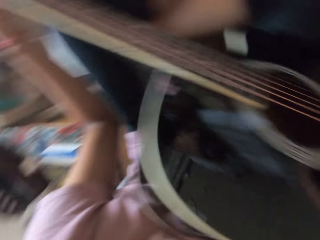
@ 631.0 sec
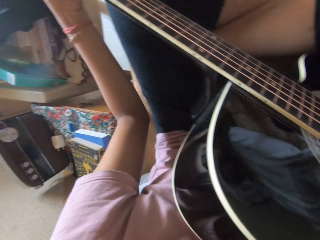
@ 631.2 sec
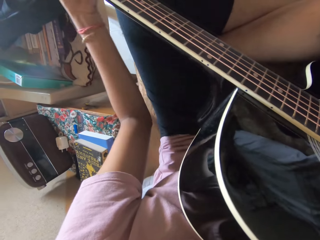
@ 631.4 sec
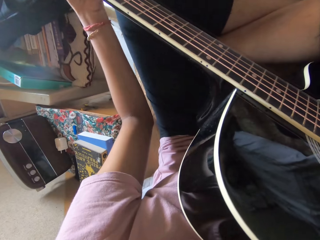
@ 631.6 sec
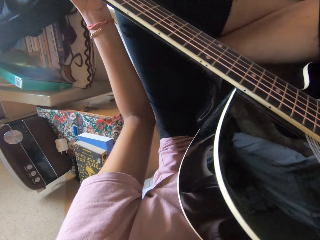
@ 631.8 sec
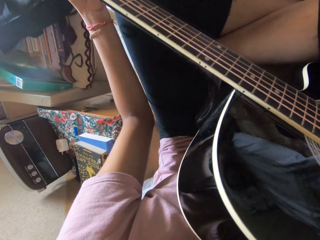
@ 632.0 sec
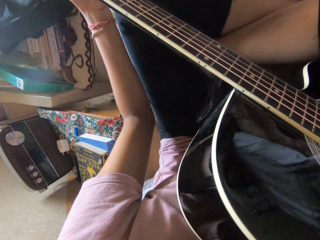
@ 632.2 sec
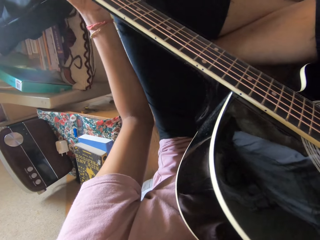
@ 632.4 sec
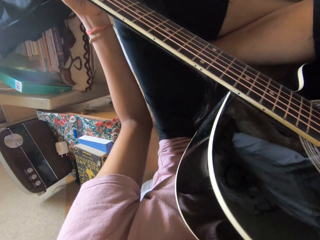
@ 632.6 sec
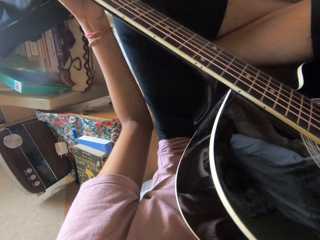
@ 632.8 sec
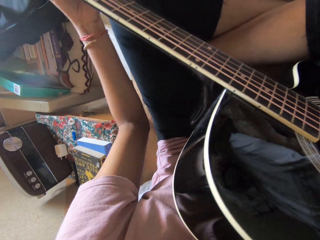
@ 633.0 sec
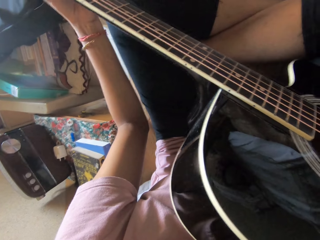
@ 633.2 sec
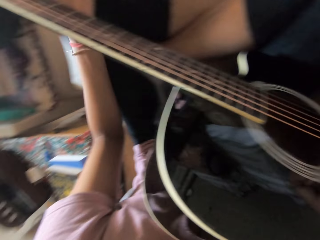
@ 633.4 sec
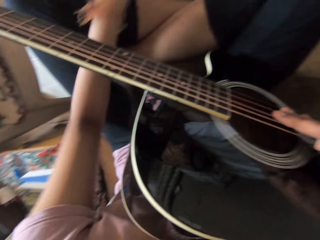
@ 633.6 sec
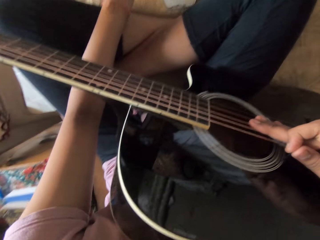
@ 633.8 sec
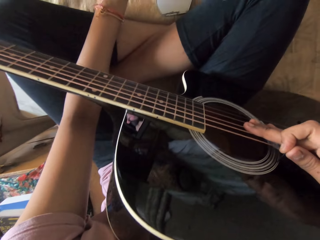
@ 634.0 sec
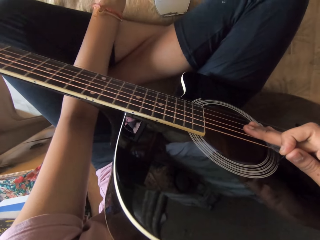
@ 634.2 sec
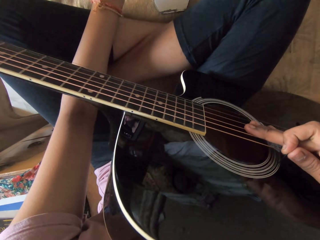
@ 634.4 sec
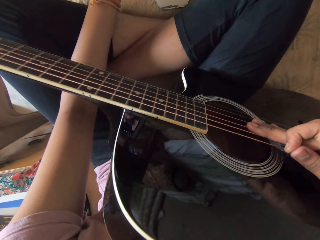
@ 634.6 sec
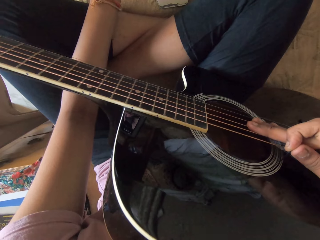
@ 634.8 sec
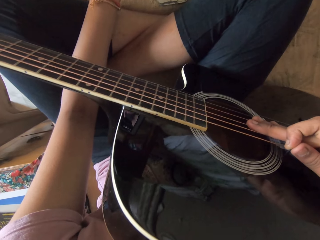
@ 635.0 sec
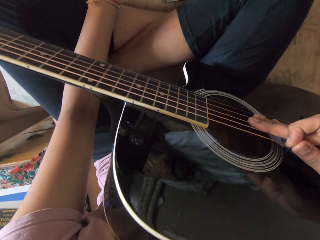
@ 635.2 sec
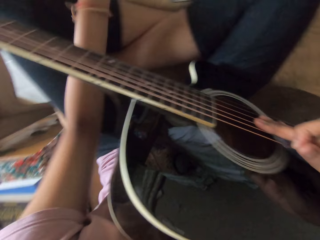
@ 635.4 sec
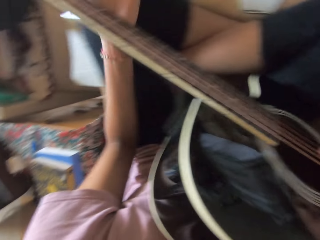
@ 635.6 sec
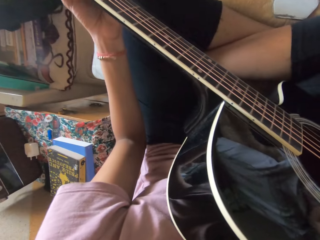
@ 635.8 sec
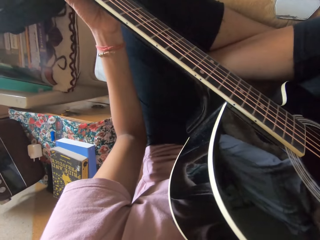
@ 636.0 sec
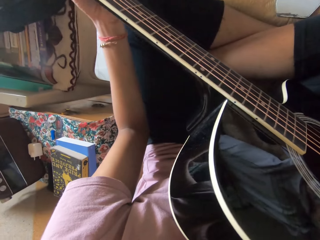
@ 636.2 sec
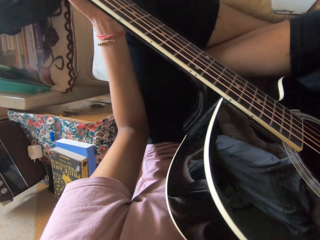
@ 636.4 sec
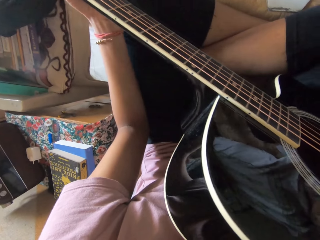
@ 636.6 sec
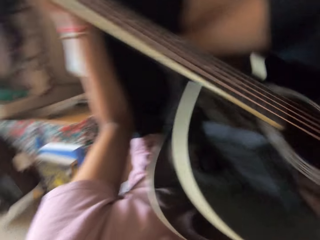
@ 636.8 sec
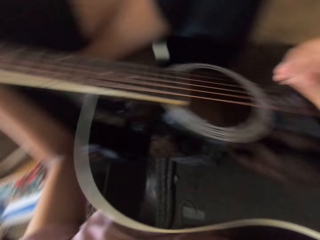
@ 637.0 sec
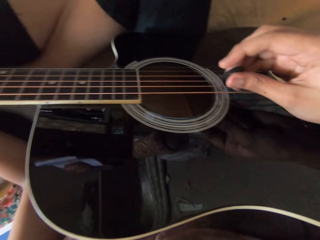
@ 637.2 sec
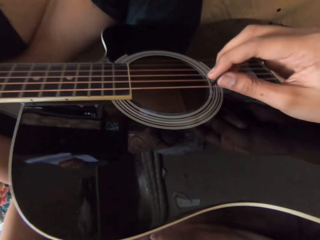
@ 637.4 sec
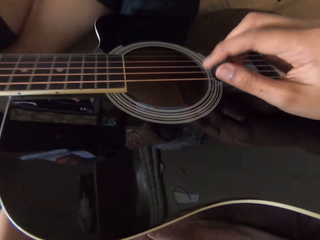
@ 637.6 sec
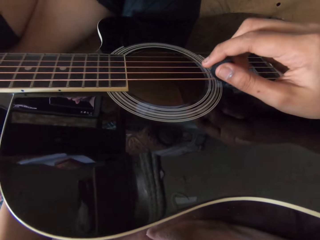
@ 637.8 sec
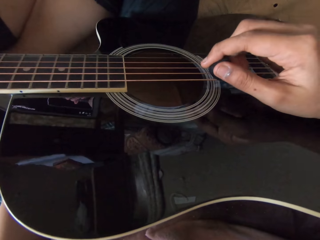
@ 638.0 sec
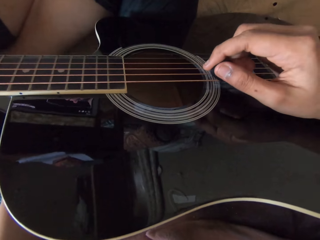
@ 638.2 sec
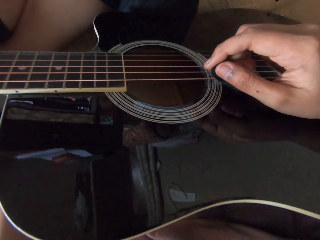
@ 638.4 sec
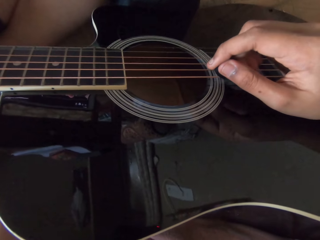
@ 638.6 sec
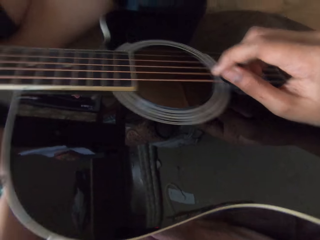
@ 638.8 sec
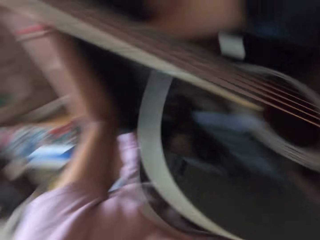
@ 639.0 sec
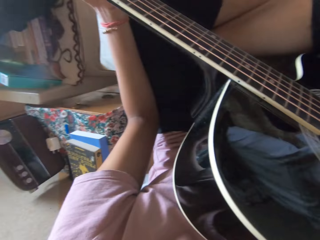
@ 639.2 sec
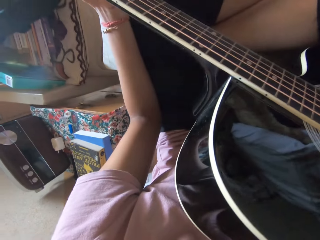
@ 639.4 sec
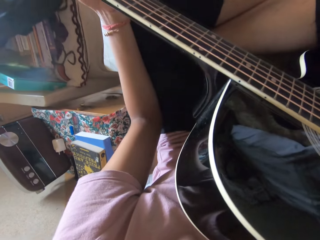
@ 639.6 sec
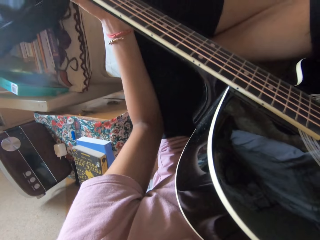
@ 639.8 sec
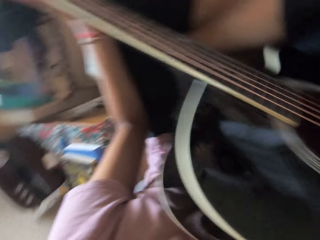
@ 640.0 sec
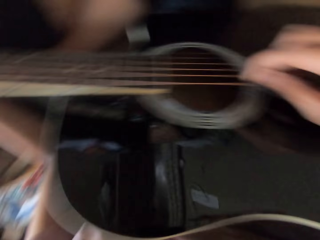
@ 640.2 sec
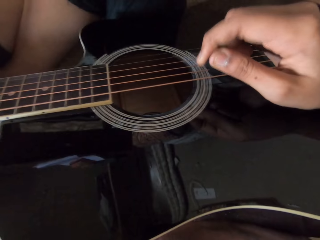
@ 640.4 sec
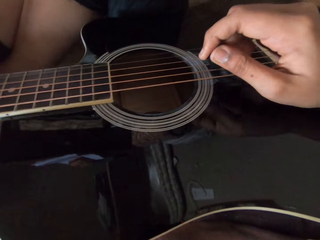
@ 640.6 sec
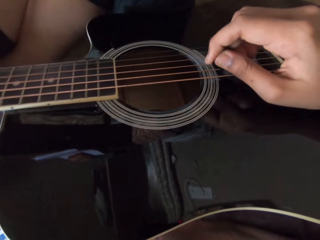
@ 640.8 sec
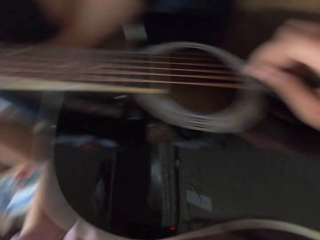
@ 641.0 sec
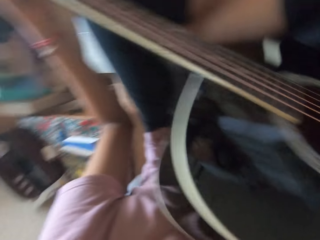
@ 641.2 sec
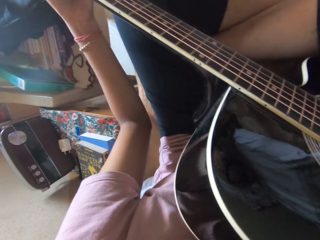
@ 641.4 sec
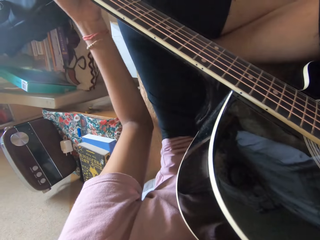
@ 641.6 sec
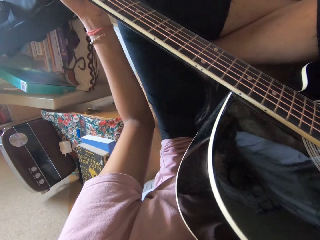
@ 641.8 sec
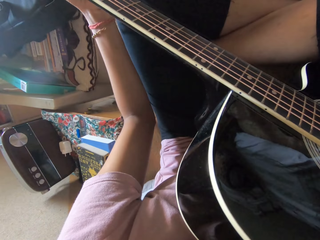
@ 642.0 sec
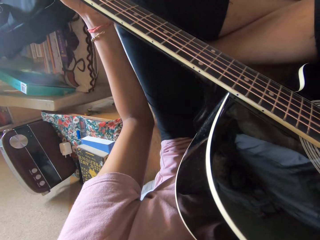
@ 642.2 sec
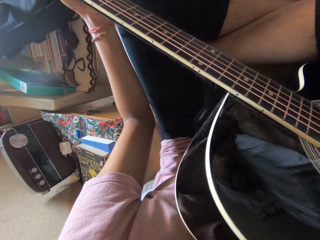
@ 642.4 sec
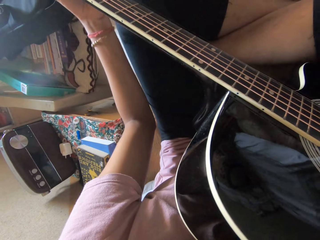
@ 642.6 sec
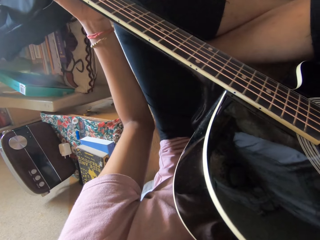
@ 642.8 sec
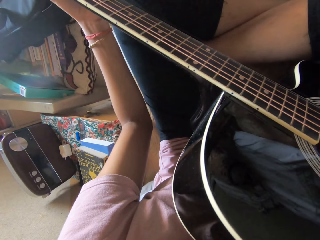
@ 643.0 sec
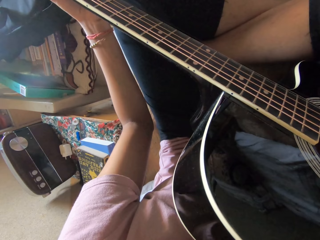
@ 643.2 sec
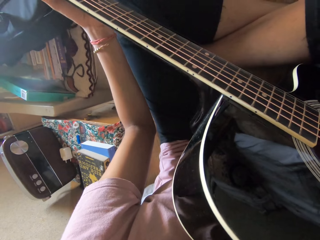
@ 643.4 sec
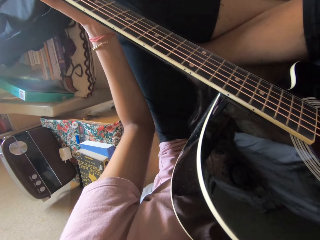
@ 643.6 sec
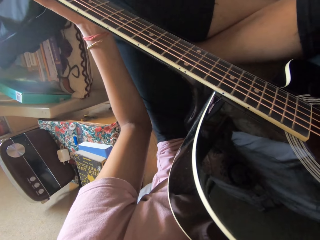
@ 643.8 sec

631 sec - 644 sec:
The camera wearer taps on the tablet. They adjust the guitar. They play the guitar.

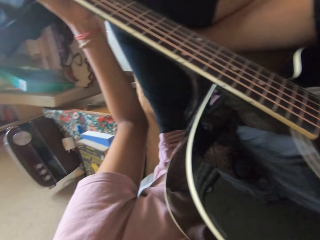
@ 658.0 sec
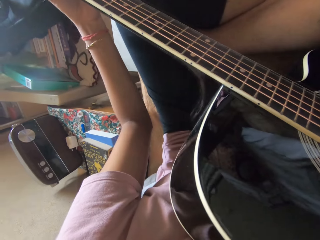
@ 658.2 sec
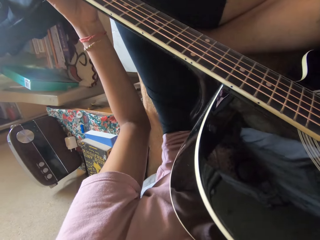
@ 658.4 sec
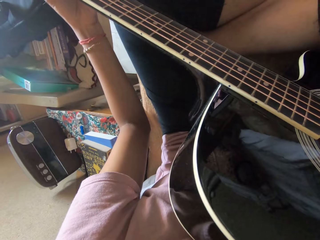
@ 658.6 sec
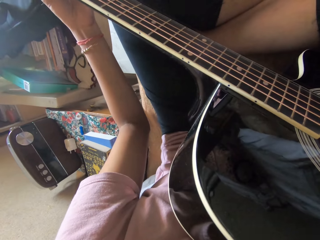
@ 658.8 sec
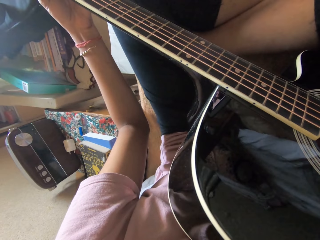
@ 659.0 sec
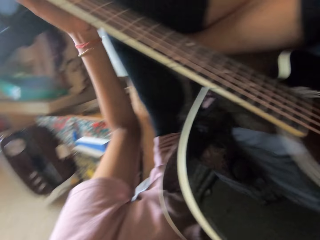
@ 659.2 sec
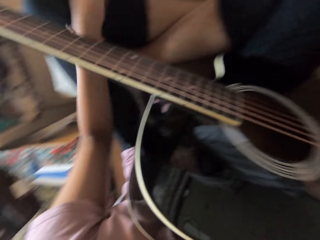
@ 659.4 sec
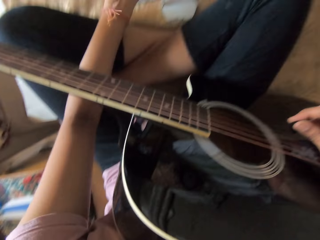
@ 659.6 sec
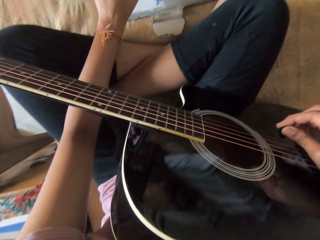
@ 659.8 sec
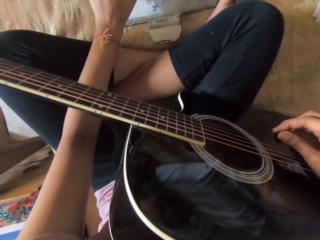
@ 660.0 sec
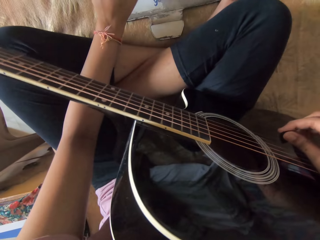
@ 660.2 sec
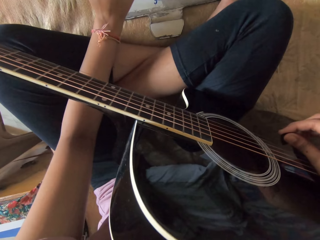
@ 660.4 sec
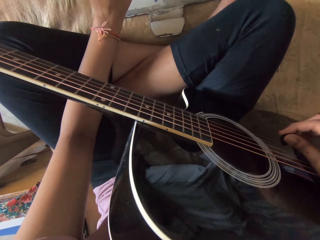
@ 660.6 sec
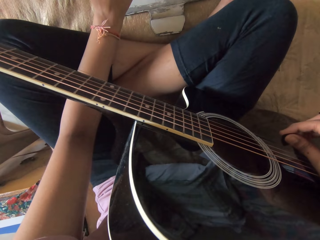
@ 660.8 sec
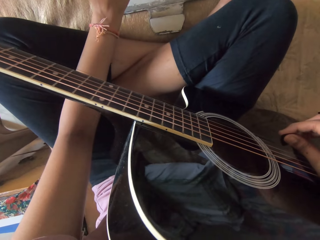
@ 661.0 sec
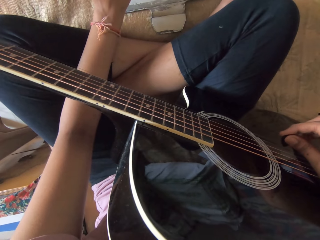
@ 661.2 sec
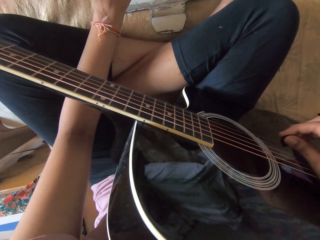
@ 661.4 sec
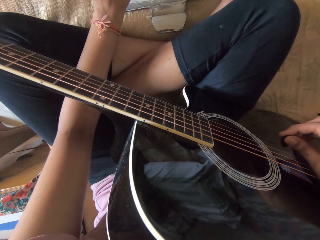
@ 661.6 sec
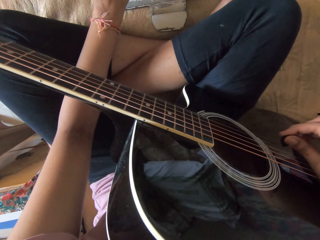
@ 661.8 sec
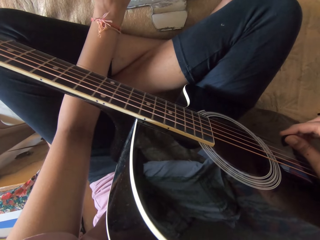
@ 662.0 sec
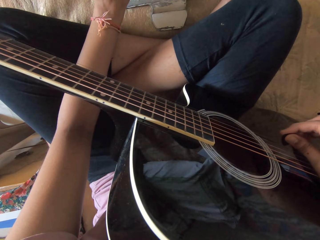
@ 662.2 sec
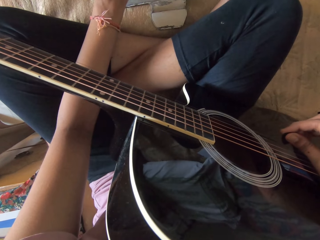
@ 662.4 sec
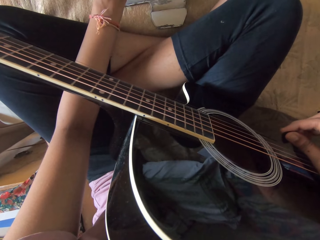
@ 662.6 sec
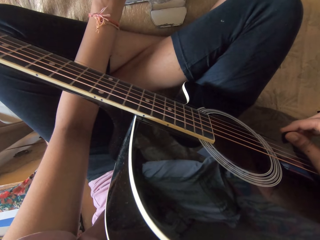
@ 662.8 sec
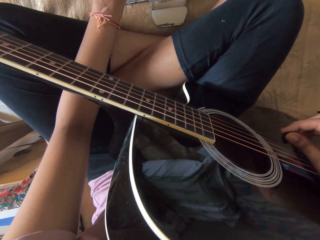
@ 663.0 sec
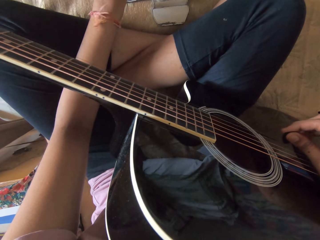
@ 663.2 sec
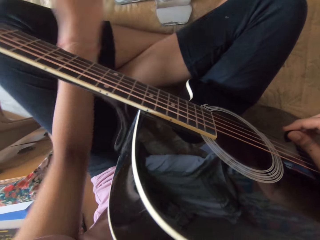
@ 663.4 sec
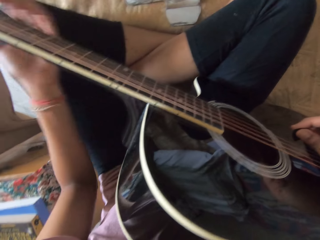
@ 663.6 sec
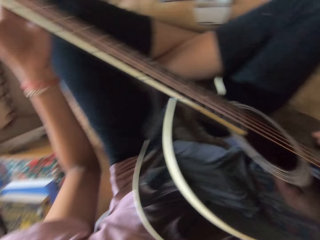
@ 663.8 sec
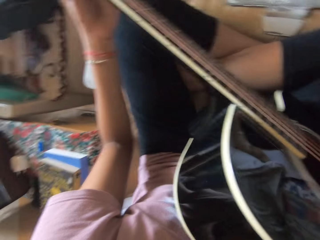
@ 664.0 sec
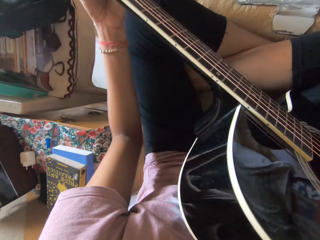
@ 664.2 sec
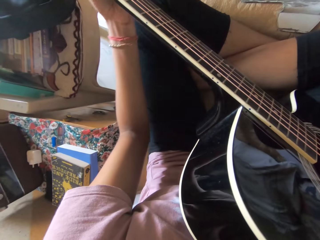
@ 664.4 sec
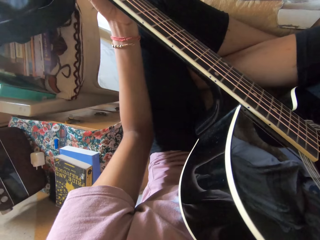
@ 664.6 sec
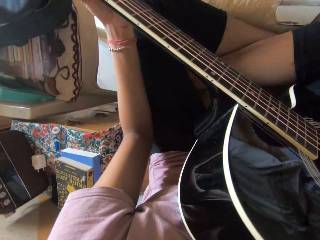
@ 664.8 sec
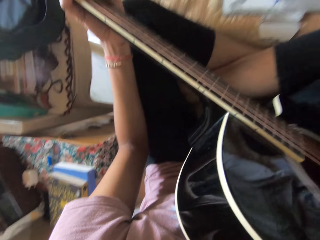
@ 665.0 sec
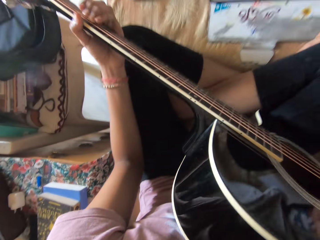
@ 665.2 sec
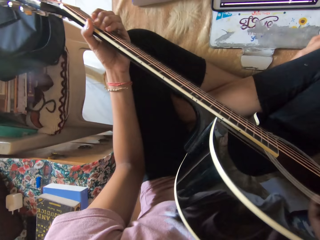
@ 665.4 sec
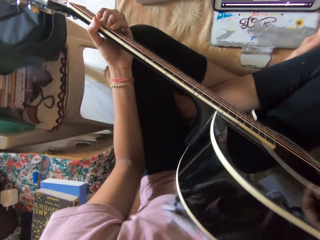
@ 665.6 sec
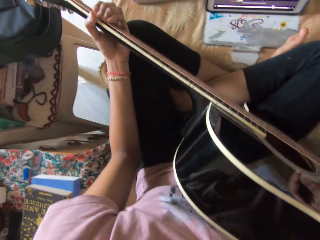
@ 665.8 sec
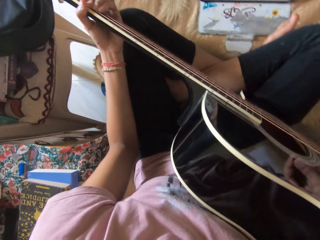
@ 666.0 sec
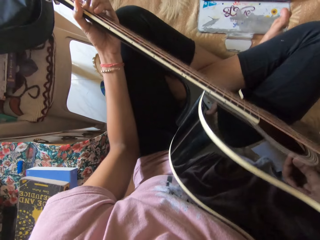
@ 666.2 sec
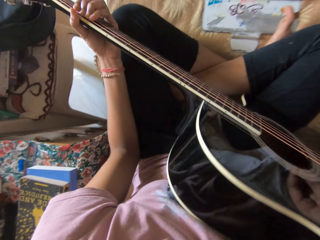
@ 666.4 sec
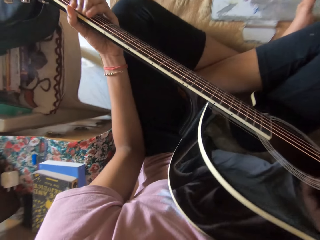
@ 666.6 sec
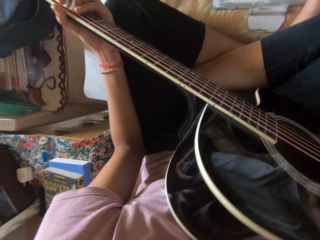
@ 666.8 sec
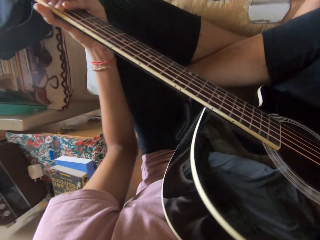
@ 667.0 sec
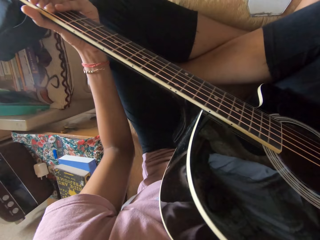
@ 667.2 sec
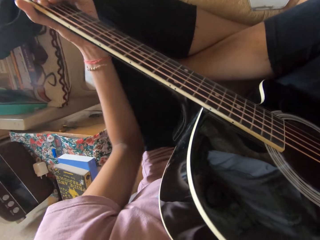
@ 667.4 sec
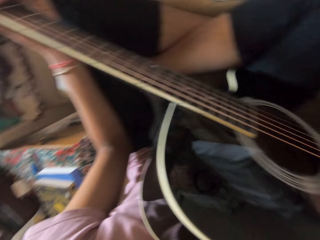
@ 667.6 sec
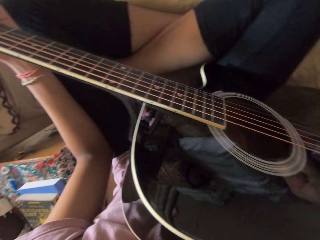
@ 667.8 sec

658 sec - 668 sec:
The camera wearer taps on the tablet. They adjust the guitar. They hold the guitar.
